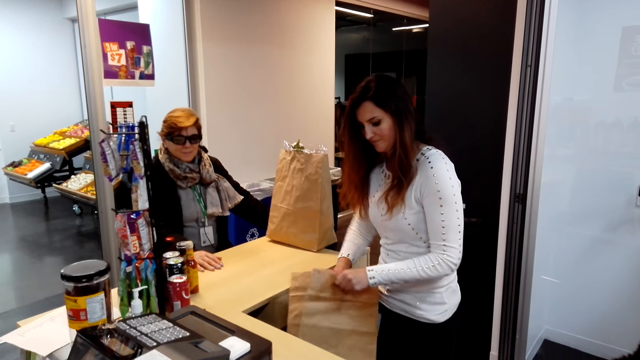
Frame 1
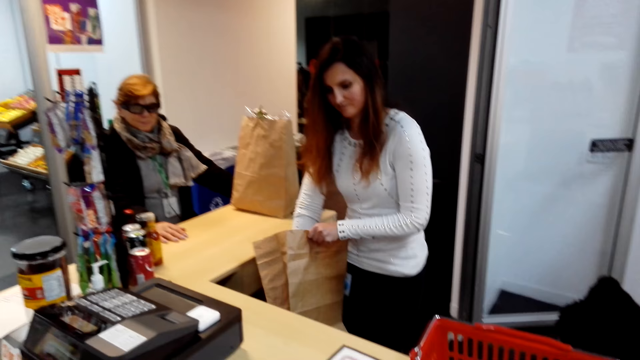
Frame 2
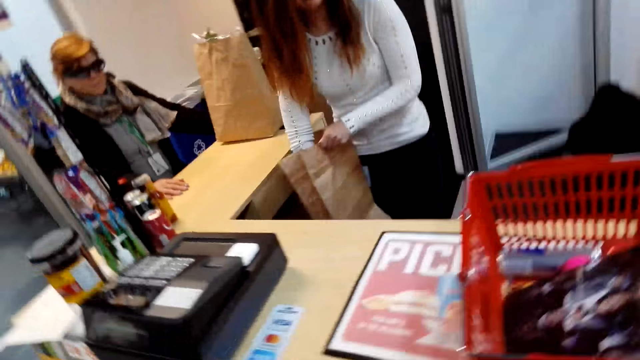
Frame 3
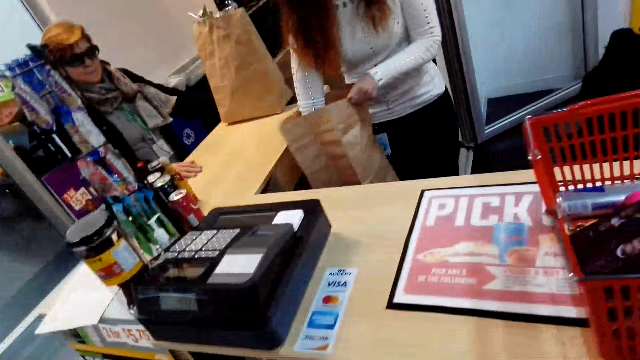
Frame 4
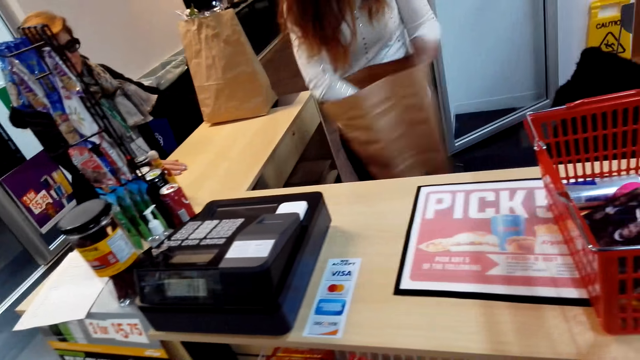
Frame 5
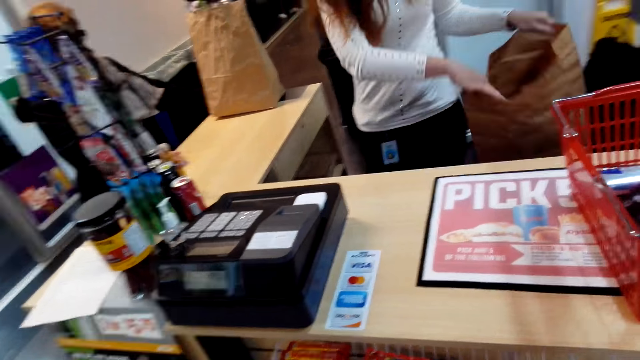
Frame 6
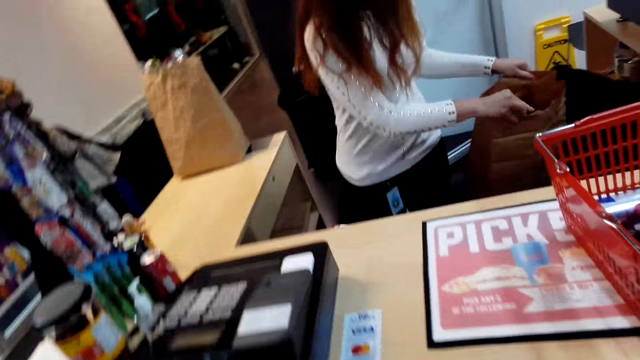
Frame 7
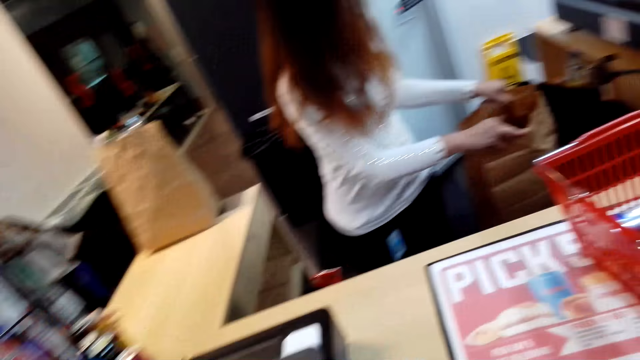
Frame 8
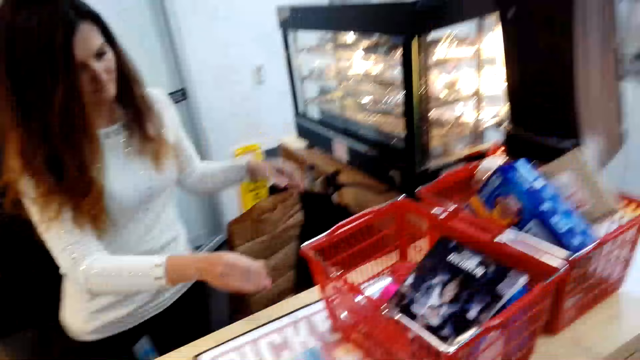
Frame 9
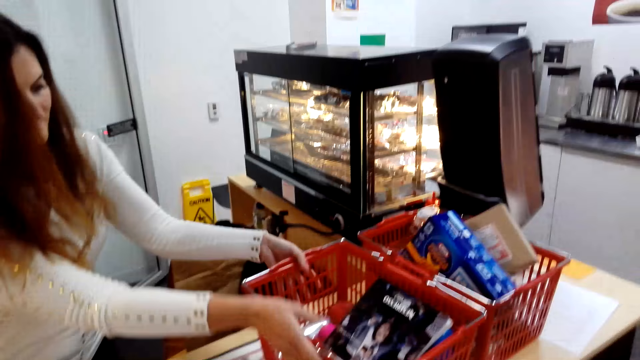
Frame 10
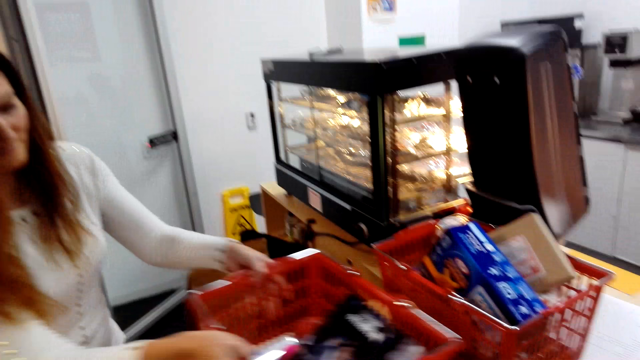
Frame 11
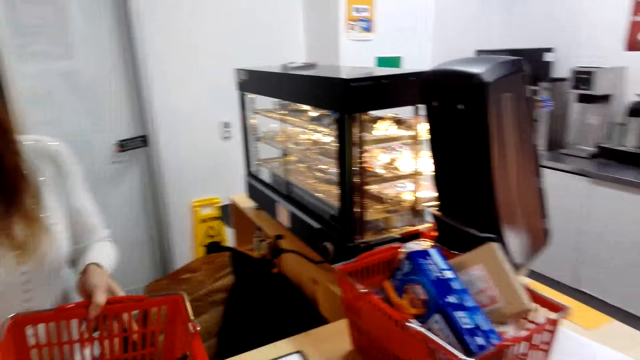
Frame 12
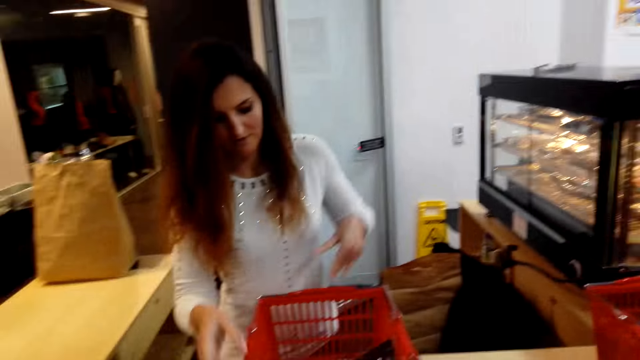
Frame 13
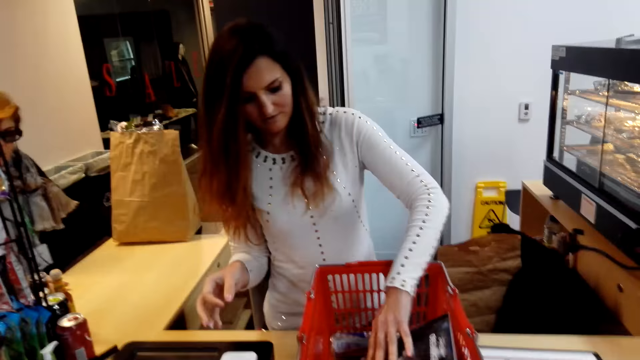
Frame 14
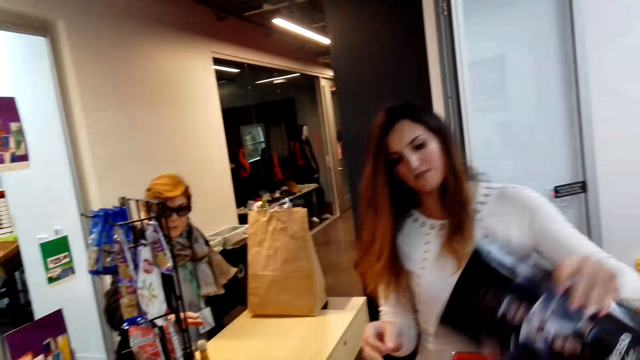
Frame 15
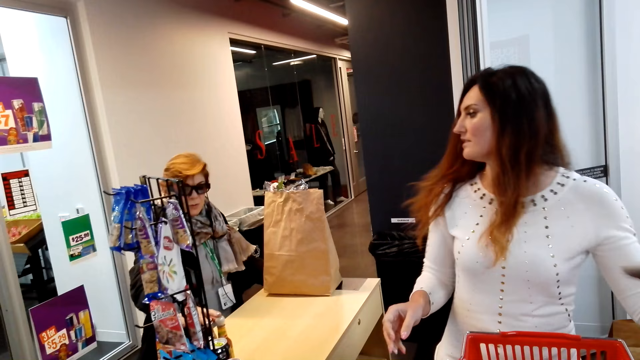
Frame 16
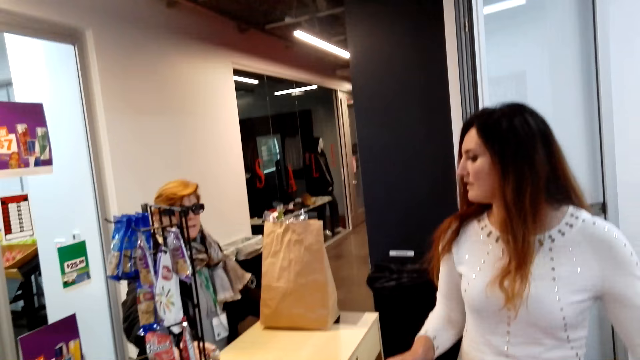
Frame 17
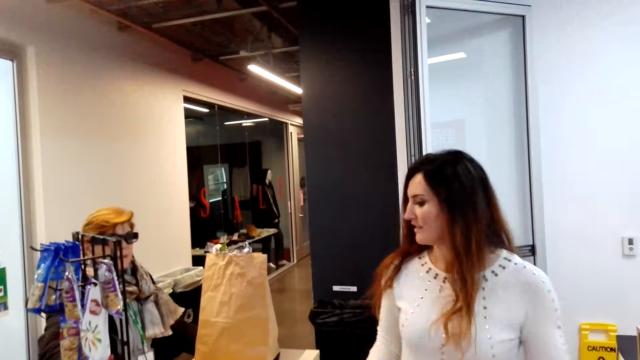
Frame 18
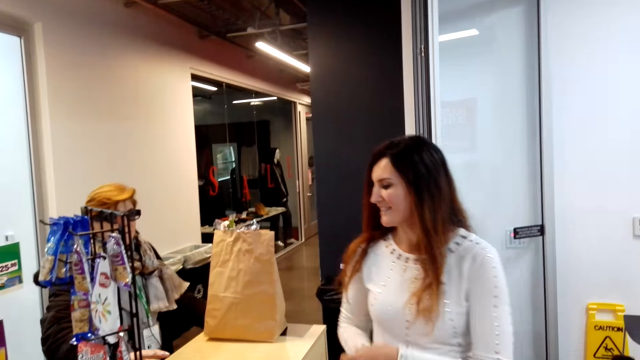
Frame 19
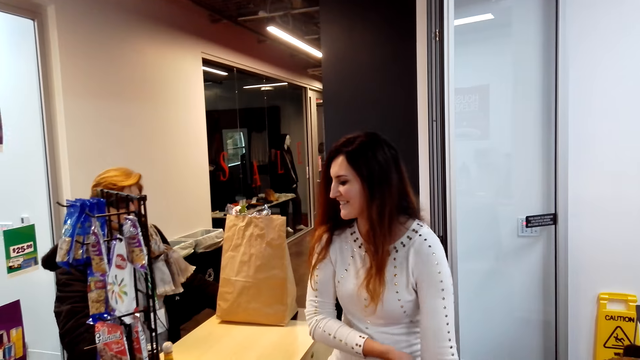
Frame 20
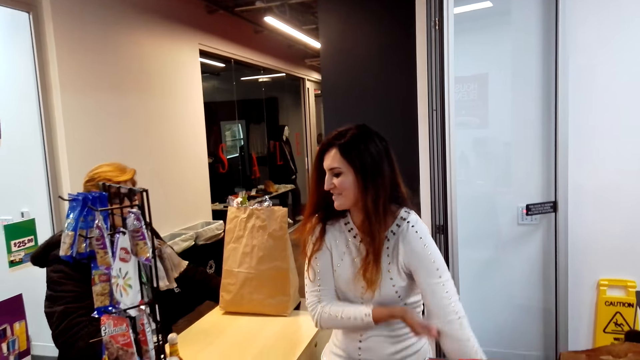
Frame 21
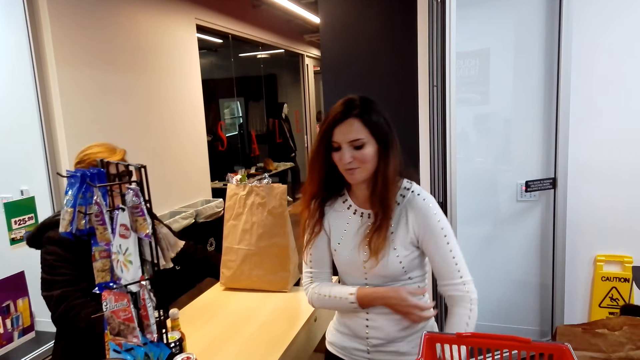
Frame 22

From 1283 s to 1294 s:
A cashier opens a paper bag and puts the paper bag down. The cashier moves a shopping basket and carries the shopping basket. A woman converses with the cashier. The cashier puts a magazine aside. The woman converses with the cashier again.

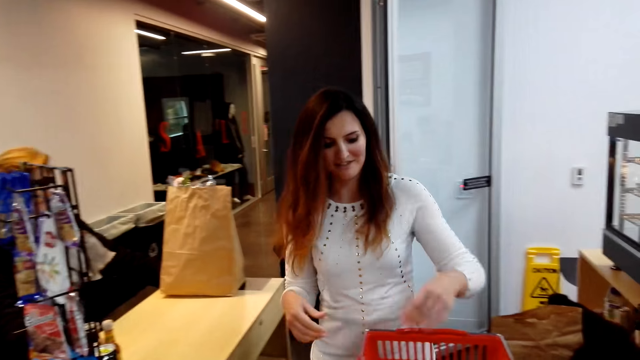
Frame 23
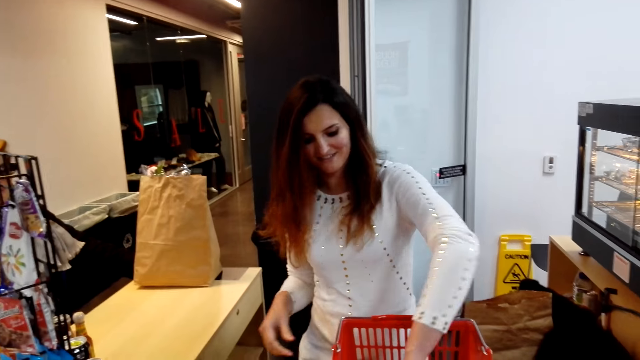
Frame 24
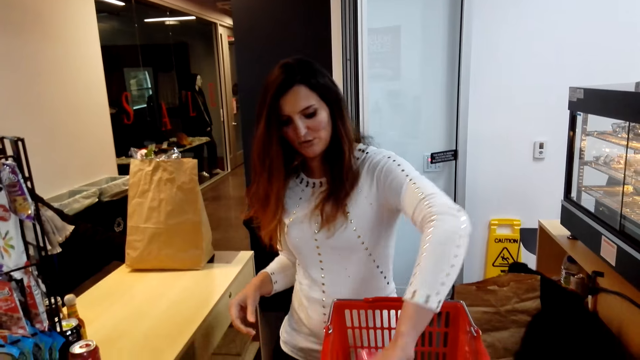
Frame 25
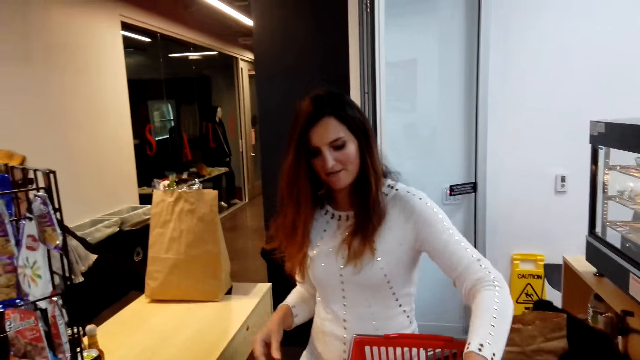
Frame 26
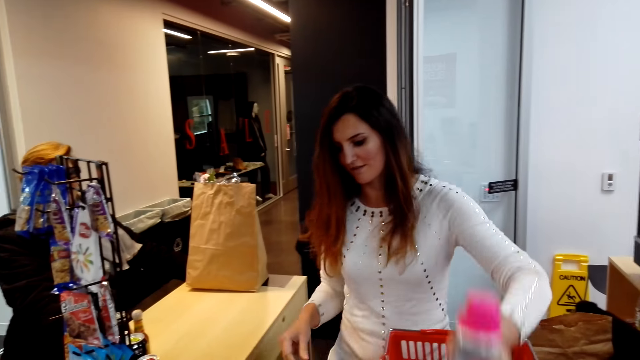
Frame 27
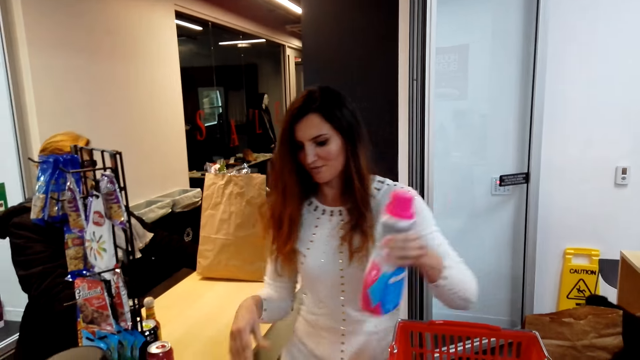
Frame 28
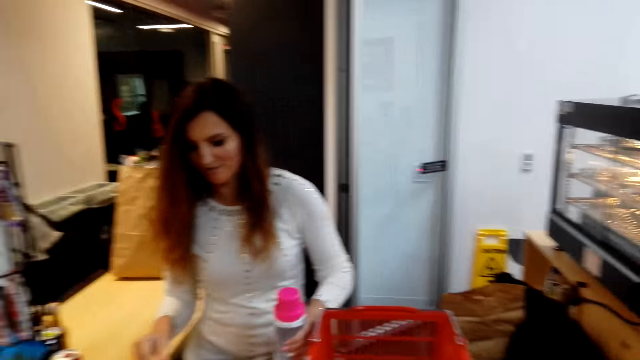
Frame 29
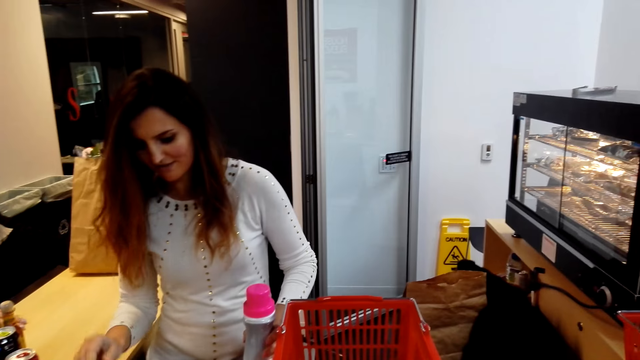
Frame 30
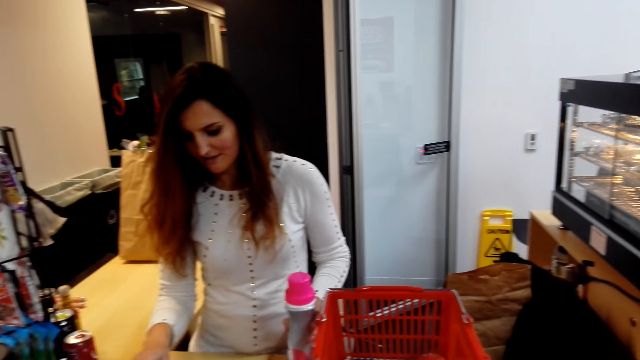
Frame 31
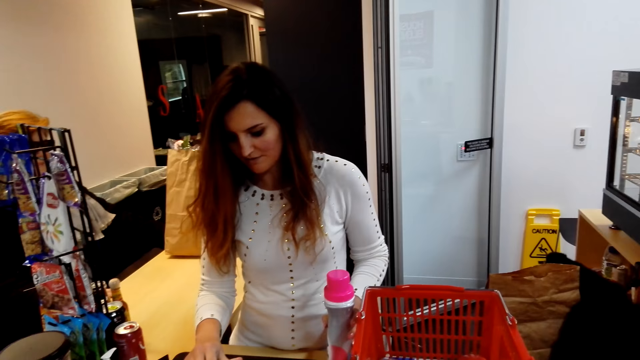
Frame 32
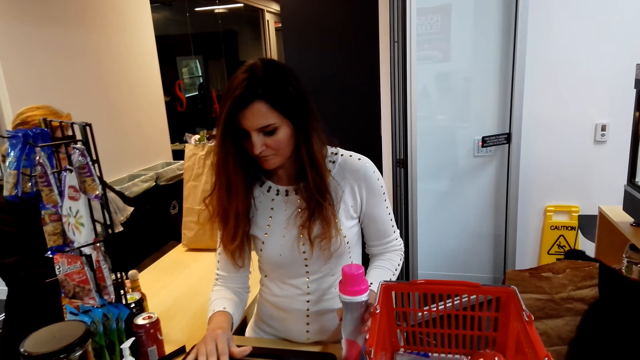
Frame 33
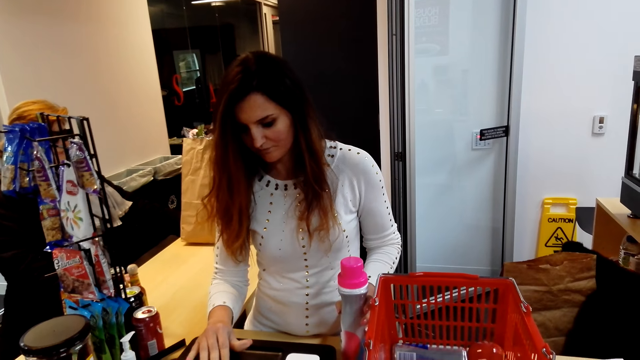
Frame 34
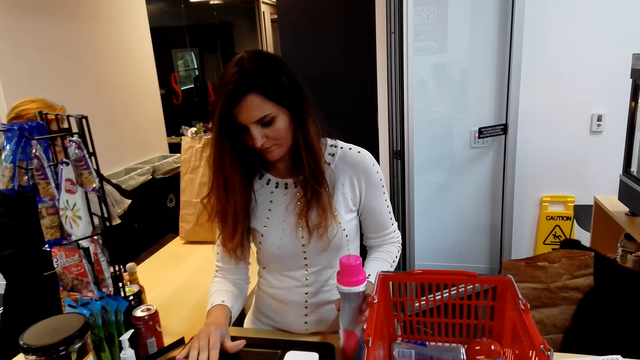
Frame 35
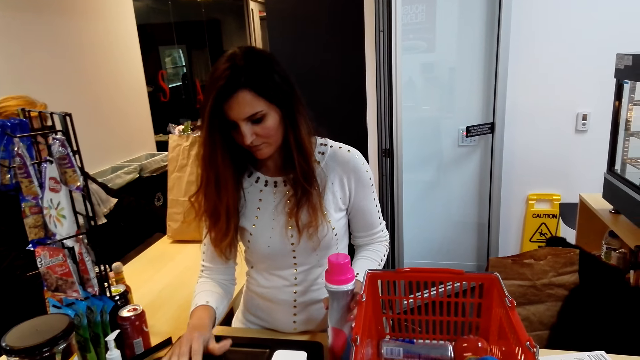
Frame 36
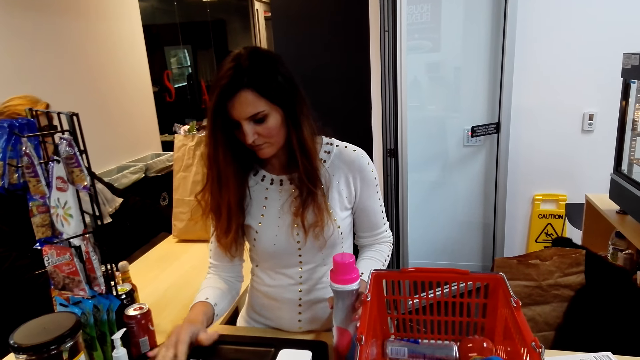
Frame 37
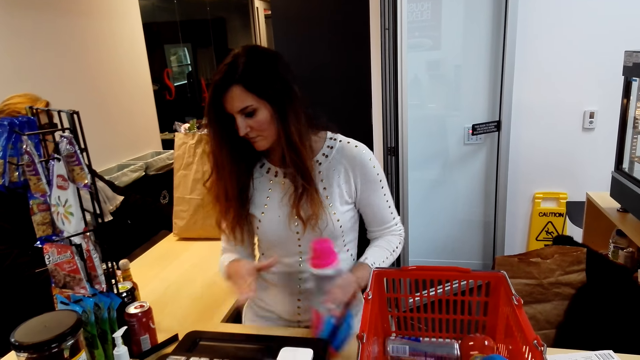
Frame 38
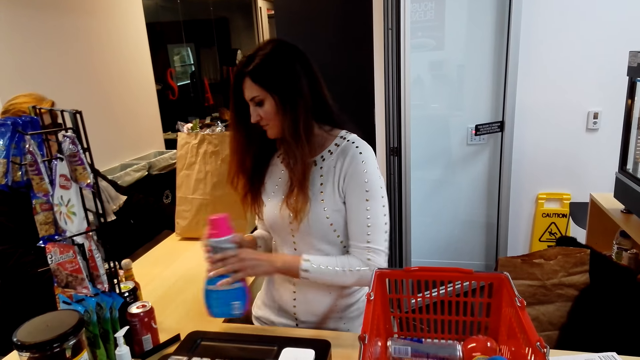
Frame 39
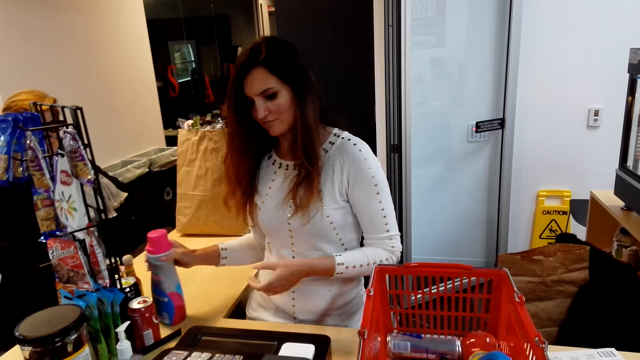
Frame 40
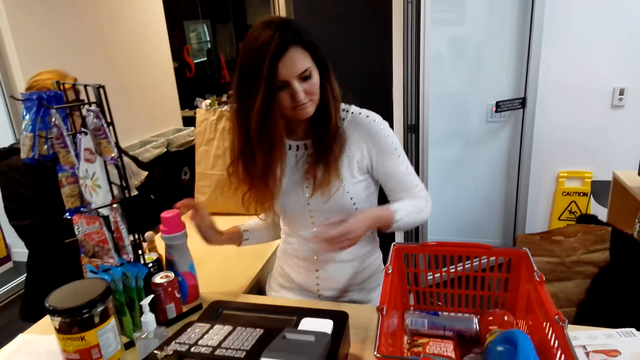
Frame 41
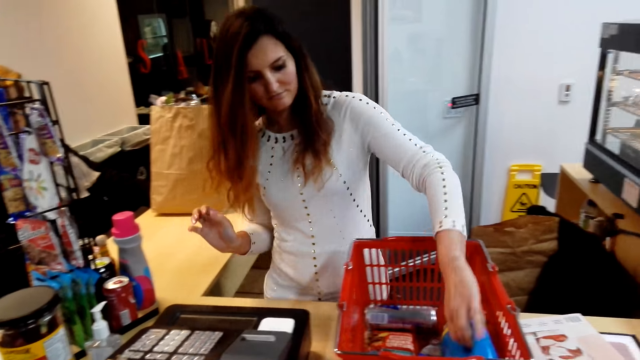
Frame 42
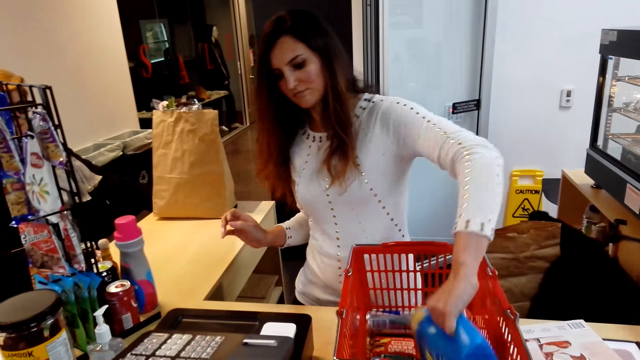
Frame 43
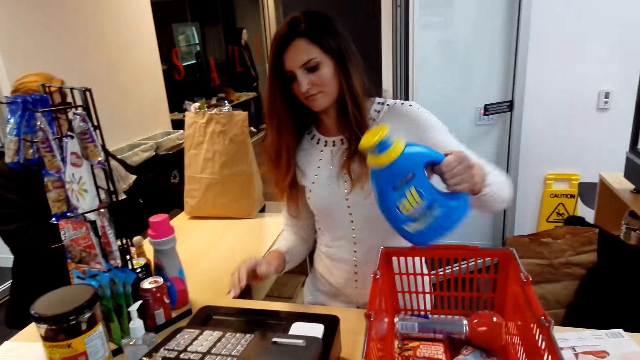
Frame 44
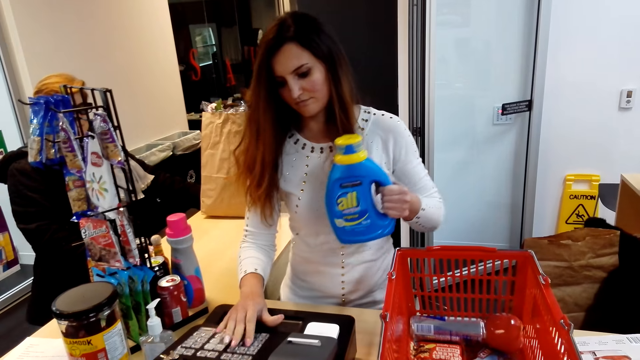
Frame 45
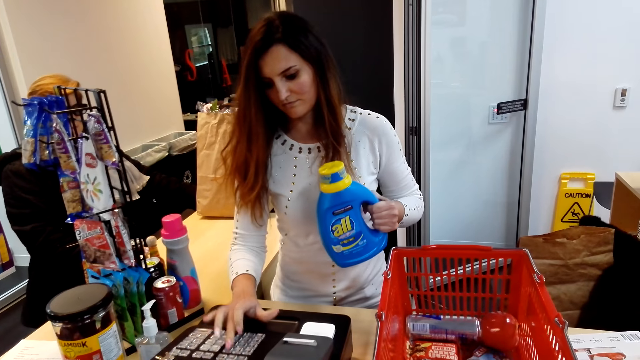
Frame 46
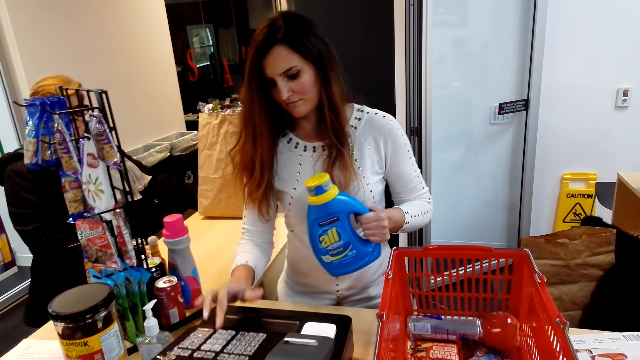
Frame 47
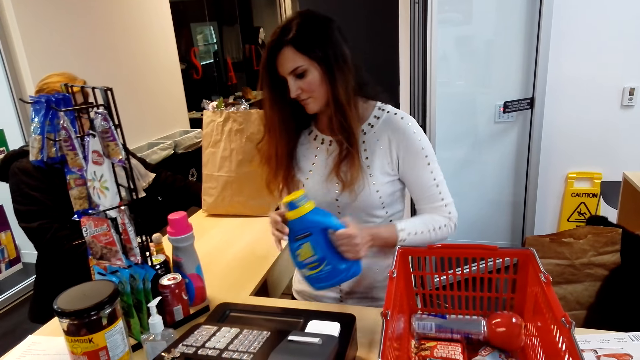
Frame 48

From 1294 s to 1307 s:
A cashier picks something from a shopping basket, presses a cash register and holds a detergent. The cashier keys in the price of something in a machine. The cashier puts the detergent aside on the counter. The cashier picks something from the shopping basket and holds the detergent. The cashier keys in the price of something in the machine.
